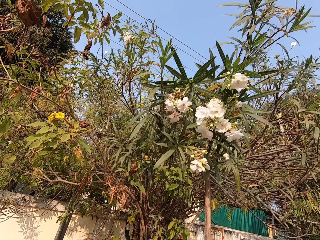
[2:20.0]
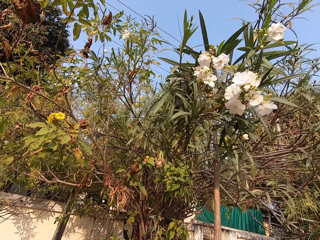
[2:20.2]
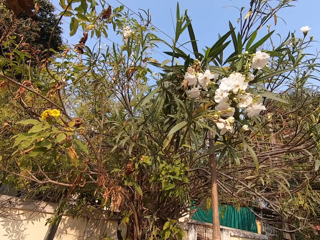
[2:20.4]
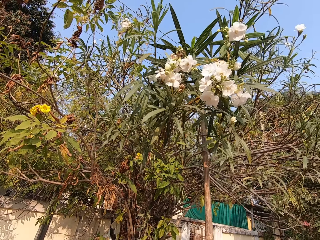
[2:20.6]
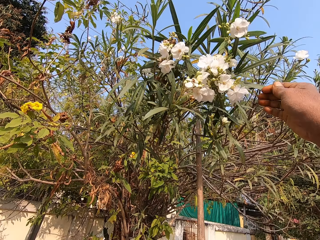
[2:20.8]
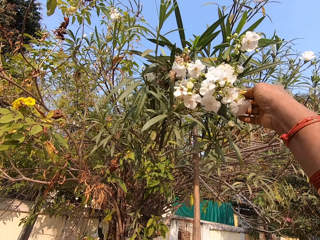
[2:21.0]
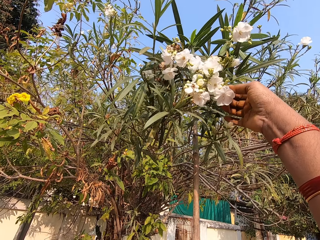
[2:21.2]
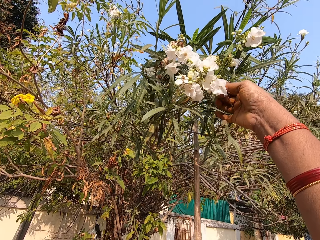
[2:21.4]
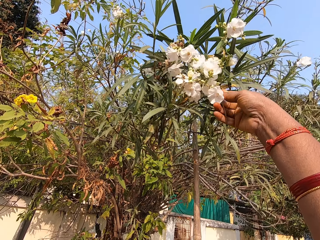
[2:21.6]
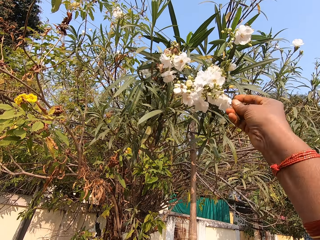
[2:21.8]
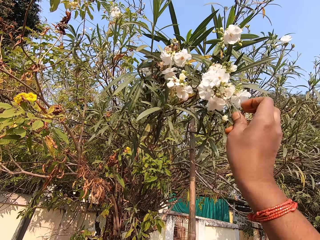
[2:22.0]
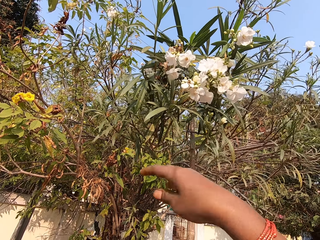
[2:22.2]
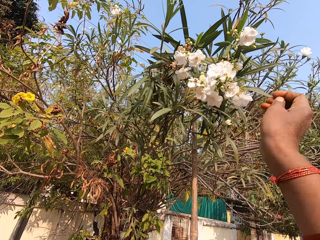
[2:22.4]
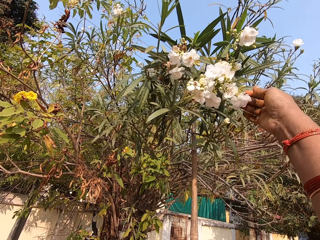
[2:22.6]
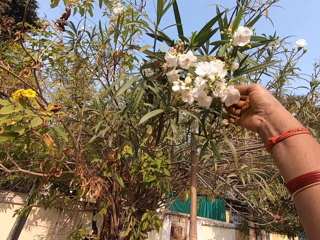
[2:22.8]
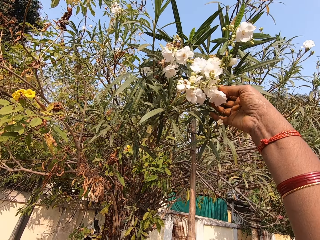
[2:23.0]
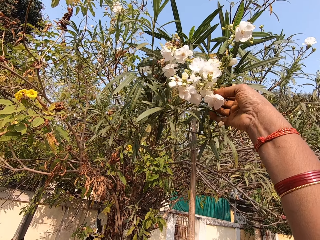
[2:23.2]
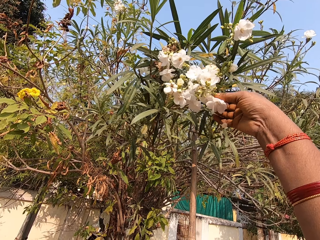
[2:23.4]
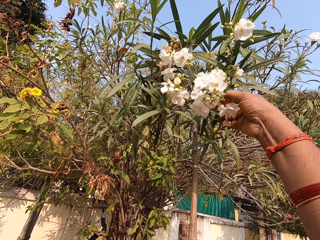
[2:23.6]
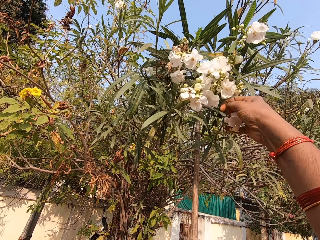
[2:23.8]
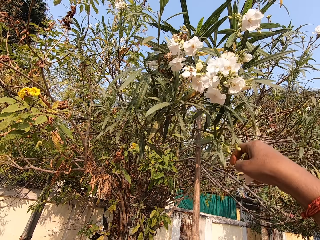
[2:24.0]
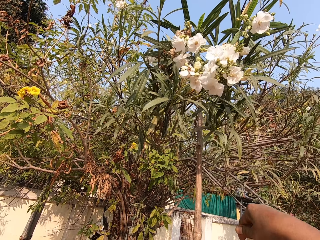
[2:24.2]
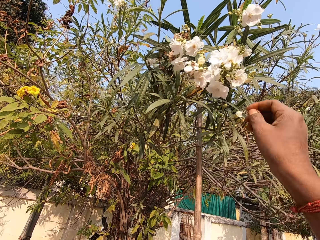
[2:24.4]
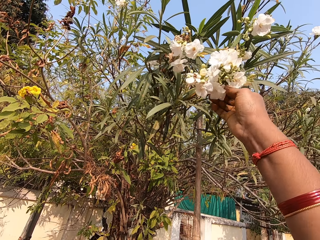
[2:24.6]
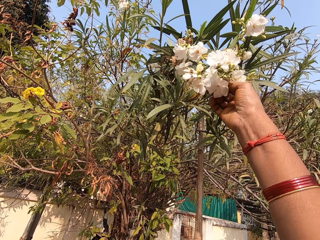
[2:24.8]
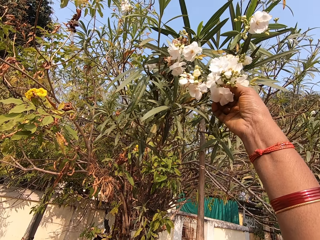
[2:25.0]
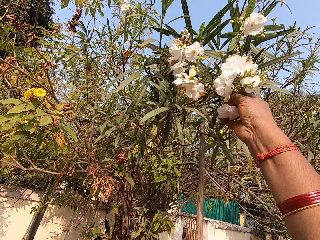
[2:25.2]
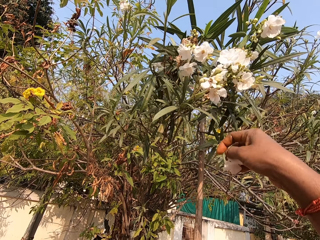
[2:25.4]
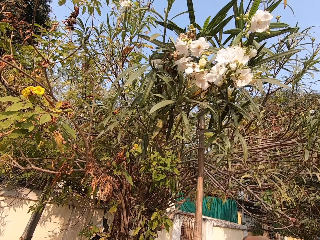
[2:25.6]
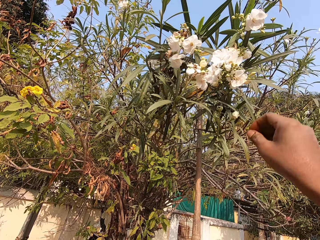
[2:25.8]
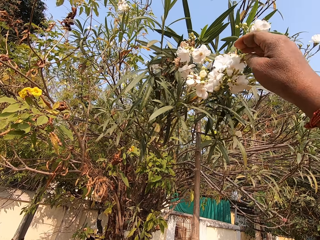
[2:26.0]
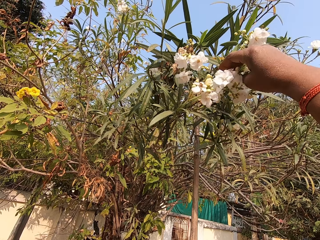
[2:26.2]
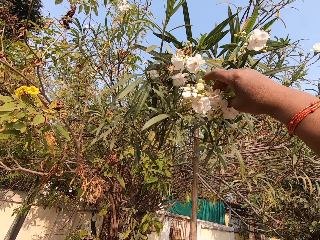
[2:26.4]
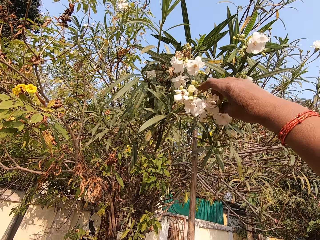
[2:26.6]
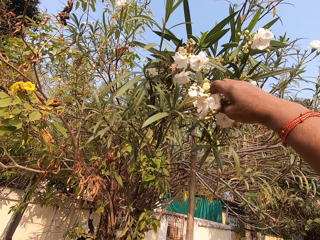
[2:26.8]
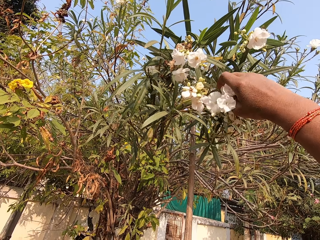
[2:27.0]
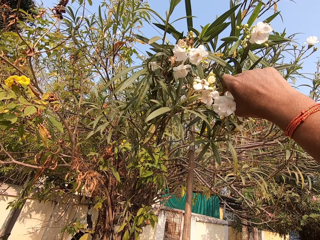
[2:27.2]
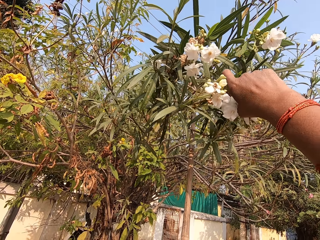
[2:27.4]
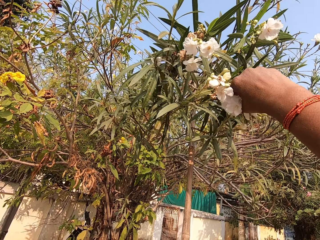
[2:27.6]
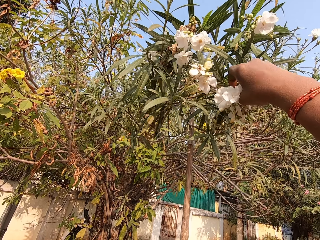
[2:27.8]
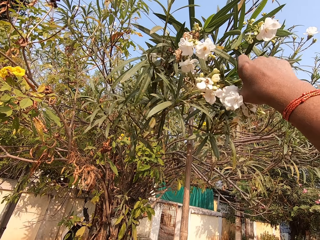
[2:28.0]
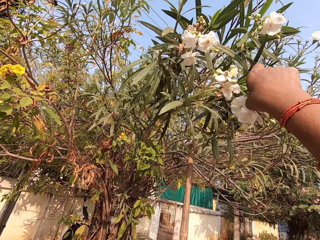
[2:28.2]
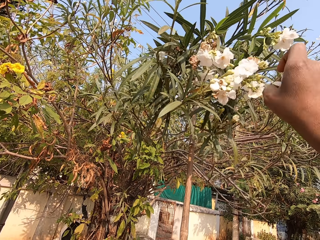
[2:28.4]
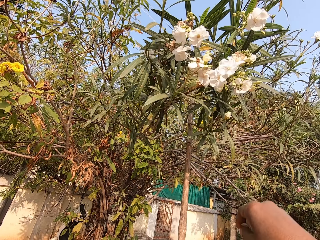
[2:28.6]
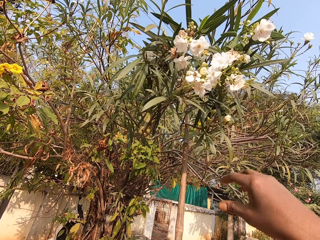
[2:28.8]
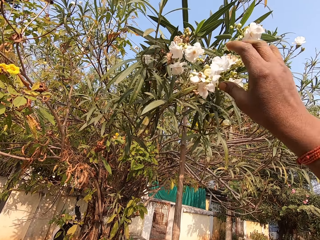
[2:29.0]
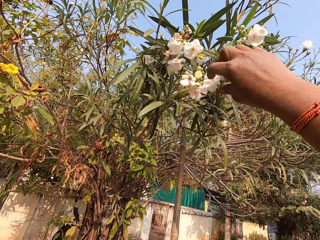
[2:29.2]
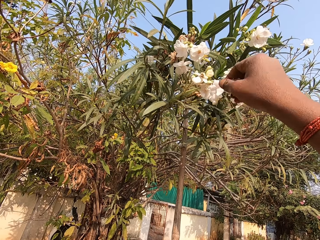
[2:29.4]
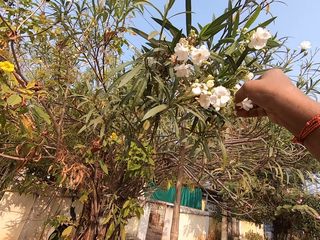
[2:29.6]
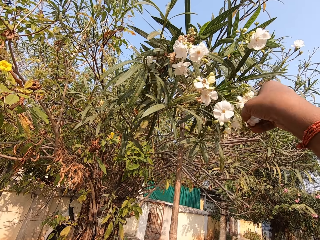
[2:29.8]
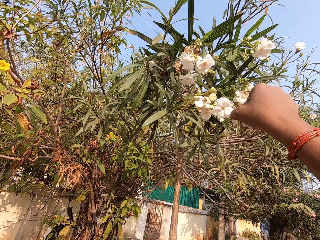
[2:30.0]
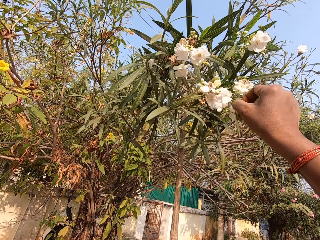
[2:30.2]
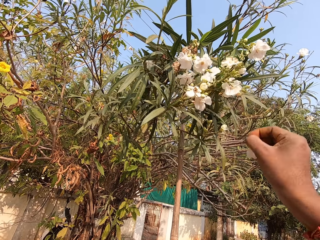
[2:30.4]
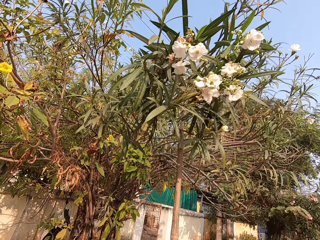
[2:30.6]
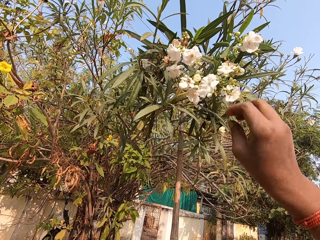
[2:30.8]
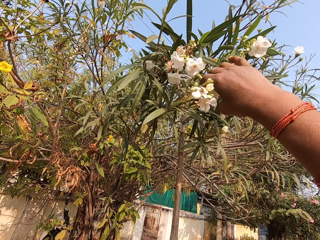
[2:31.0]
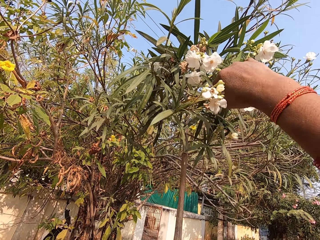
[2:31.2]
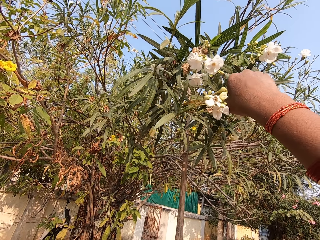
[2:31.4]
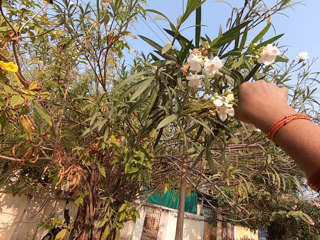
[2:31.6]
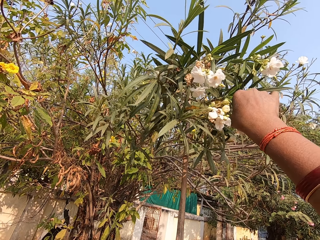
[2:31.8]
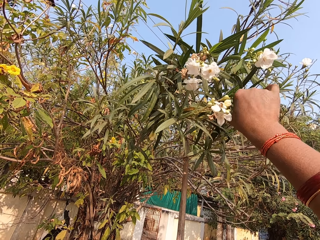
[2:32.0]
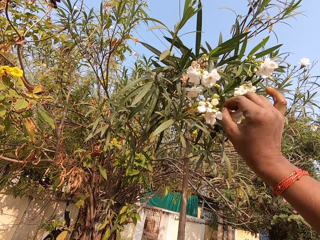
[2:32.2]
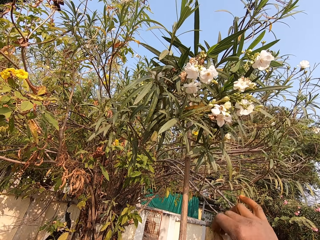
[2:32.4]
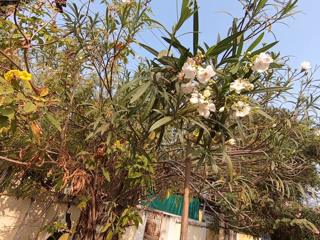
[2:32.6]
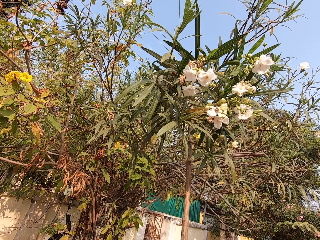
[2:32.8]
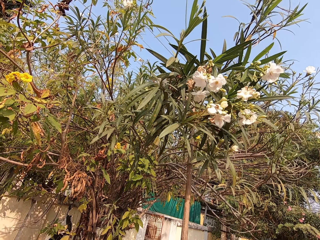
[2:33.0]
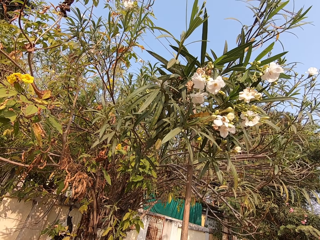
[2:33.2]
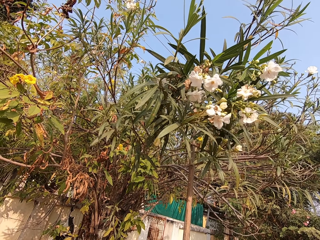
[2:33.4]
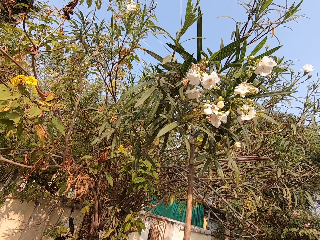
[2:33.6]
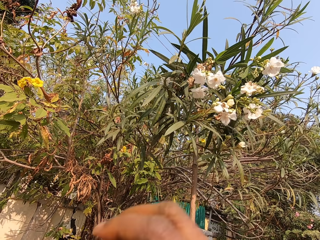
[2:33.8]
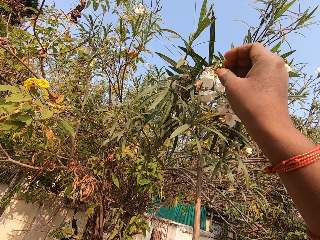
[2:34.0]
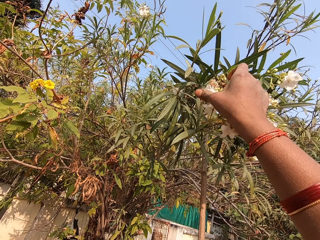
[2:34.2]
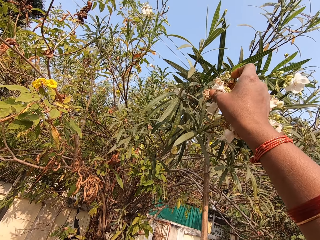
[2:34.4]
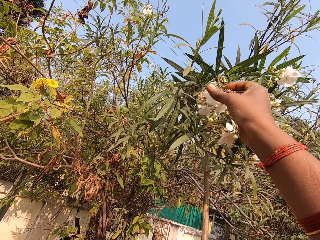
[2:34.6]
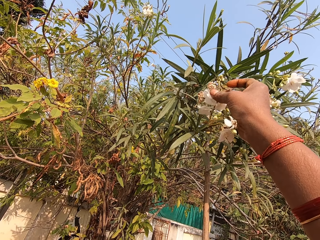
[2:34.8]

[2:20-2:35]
The camera wearer plucks flowers on the tree with his right hand and drops the flowers in his right hand into the basket in his left hand. He plucks flowers on the tree with his right hand and drops the flowers in his right hand into the basket in his left hand. He plucks flowers on the tree with his right hand and drops the flowers in his right hand into the basket in his left hand. He plucks flowers on the tree with his right hand and drops the flowers in his right hand into the basket in his left hand. He plucks flowers on the tree with his right hand and drops the flowers in his right hand into the basket in his left hand.

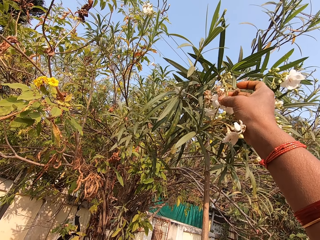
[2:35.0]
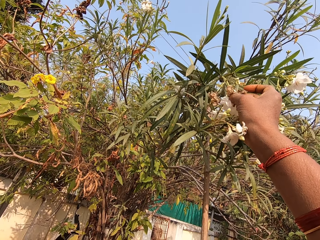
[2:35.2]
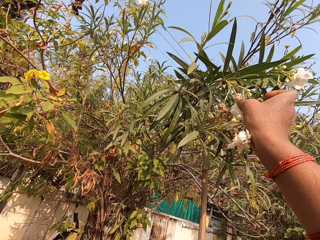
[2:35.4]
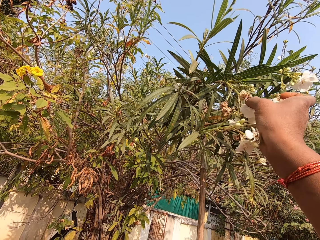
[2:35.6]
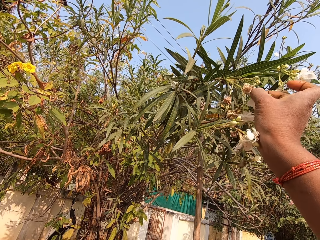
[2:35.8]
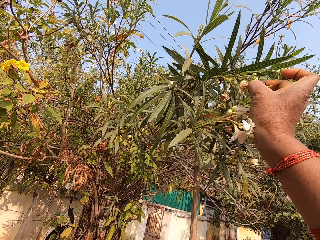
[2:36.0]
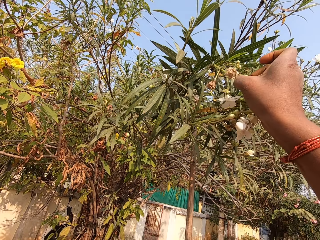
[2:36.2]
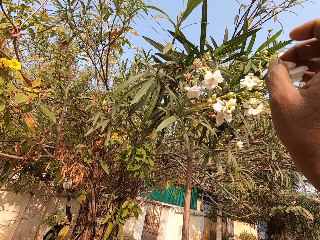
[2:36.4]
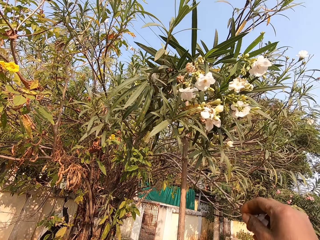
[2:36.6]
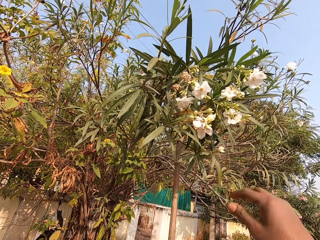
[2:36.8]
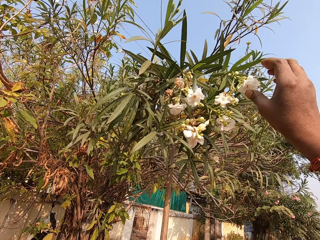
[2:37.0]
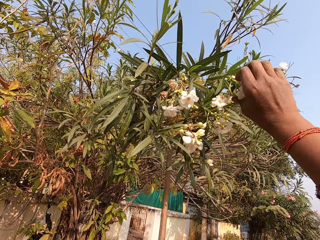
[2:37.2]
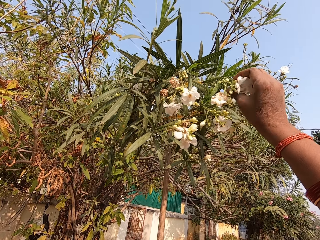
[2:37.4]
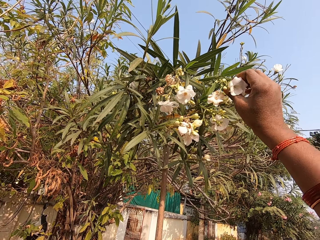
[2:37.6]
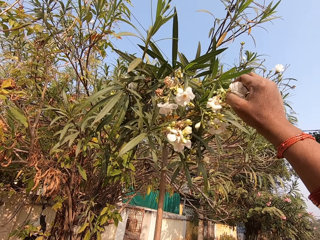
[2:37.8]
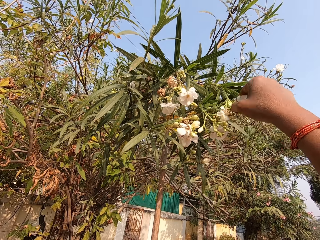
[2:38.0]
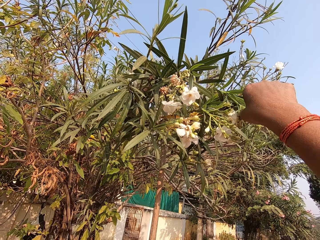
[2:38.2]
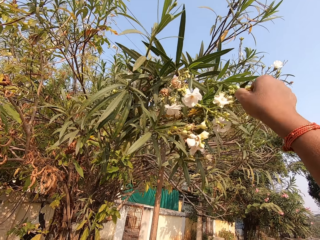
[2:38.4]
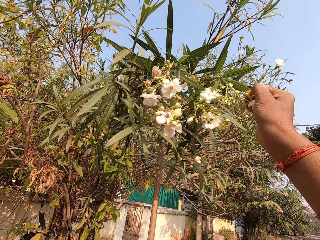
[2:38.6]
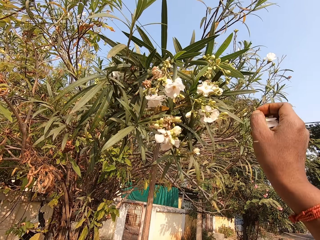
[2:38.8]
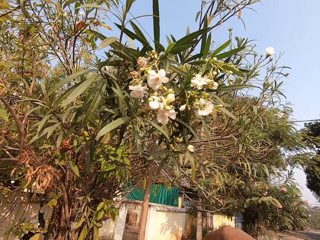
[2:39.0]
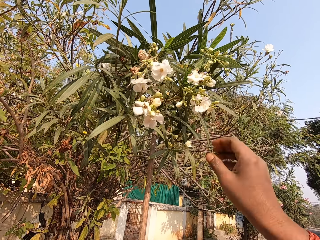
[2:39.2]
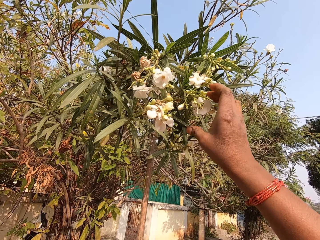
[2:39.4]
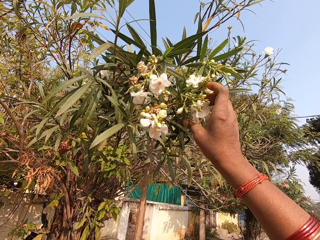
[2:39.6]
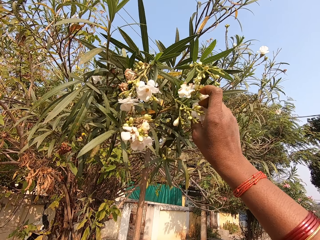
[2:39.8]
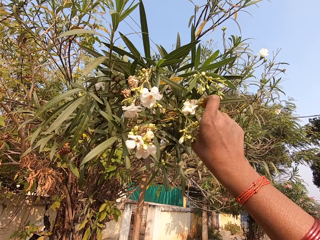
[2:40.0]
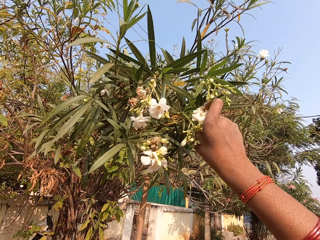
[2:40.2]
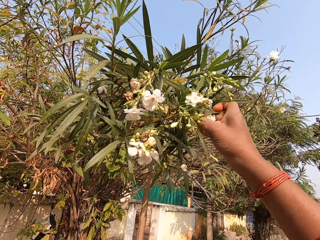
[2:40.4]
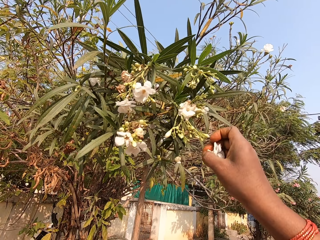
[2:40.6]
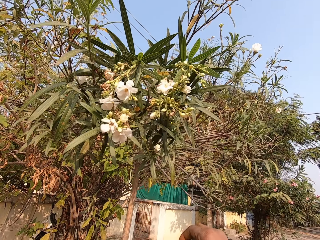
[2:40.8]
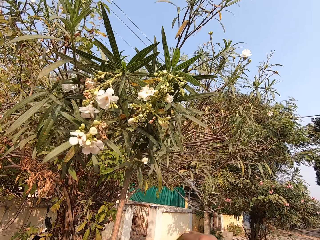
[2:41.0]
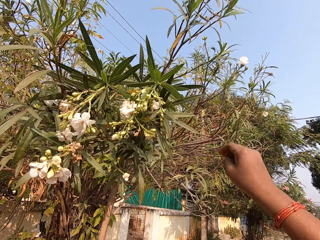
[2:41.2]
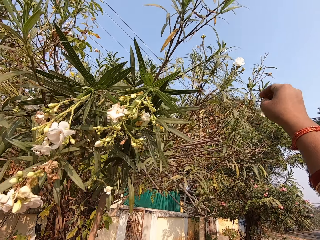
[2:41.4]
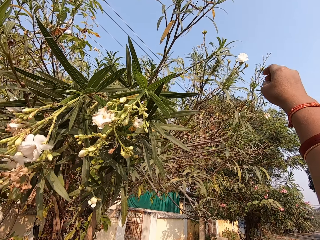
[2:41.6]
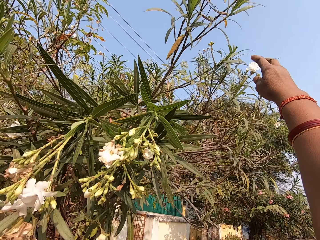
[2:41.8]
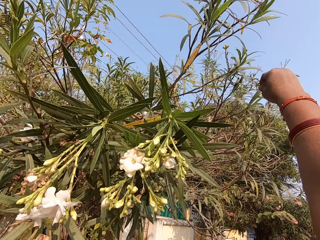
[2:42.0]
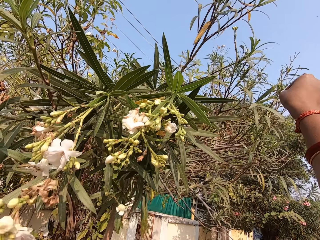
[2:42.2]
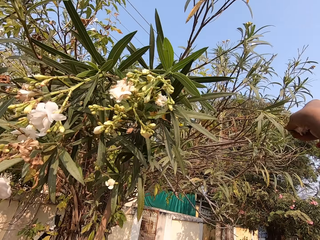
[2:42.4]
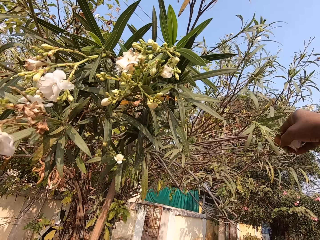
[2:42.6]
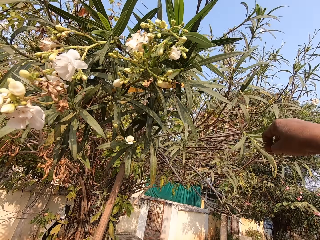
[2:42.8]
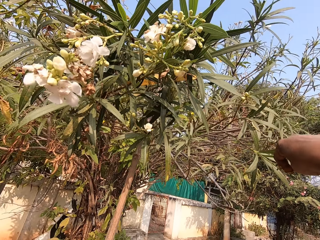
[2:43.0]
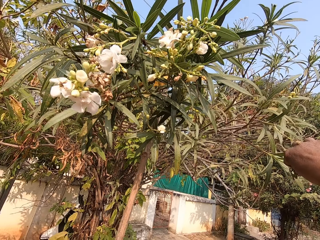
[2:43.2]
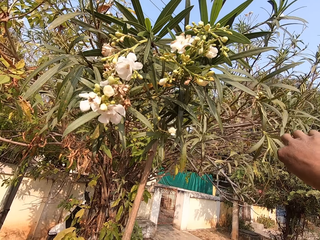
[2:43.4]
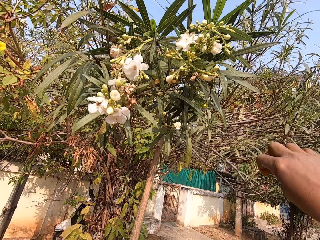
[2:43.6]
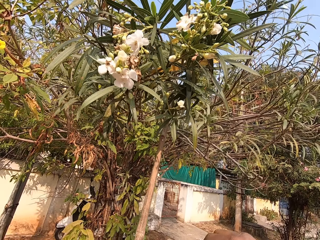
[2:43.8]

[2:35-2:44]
The camera wearer plucks flowers on the tree with his right hand and drops the flowers in his right hand into the basket in his left hand. He plucks flowers on the tree with his right hand and drops the flowers in his right hand into the basket in his left hand. He plucks flowers on the tree with his right hand and drops the flowers in his right hand into the basket in his left hand. He plucks flowers on the tree with his right hand.
